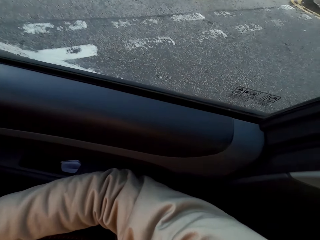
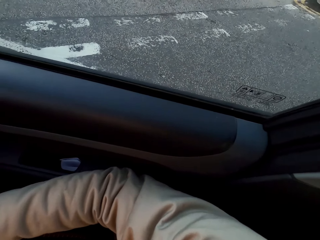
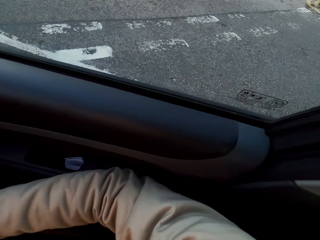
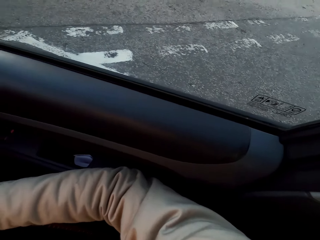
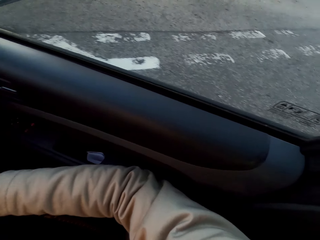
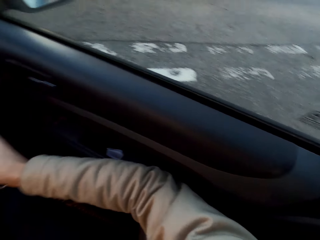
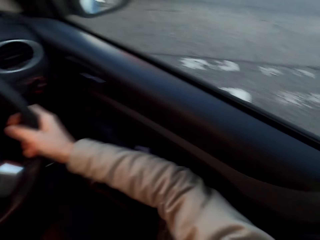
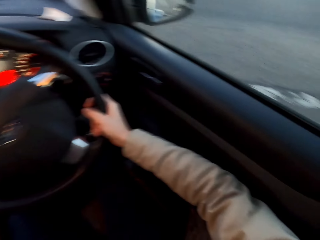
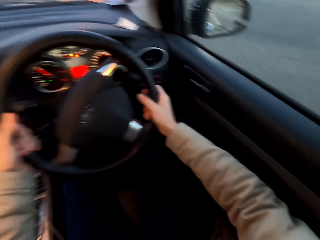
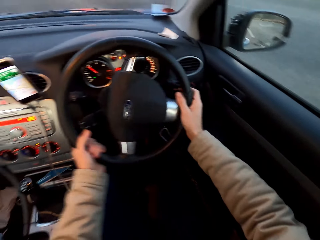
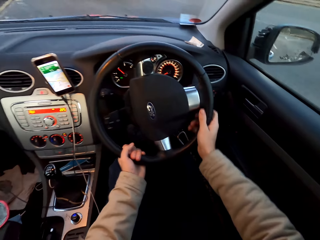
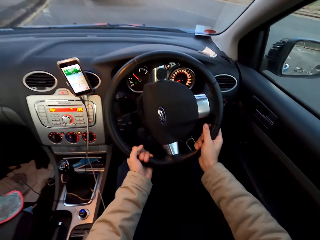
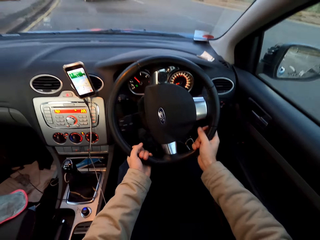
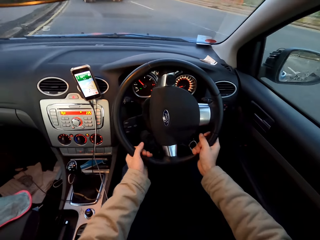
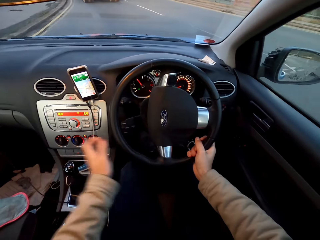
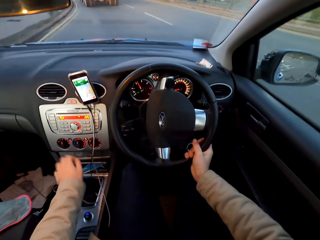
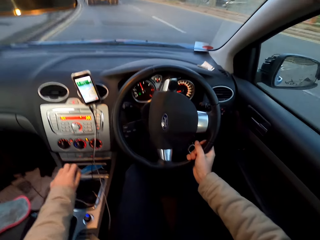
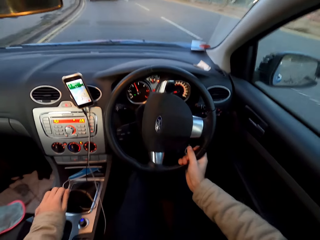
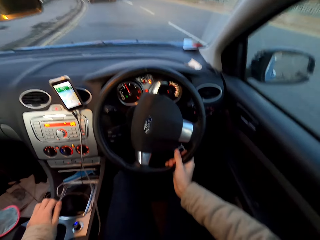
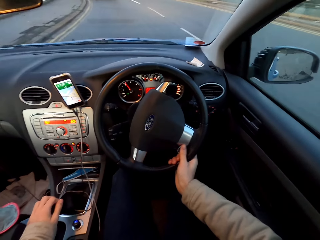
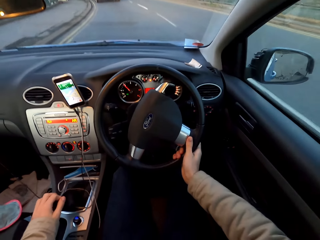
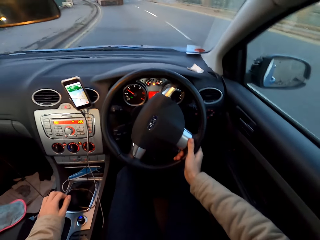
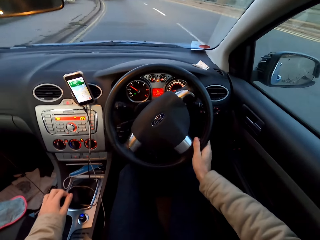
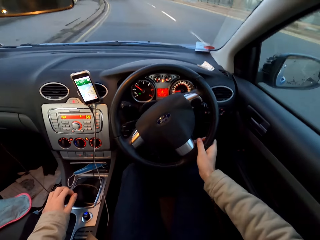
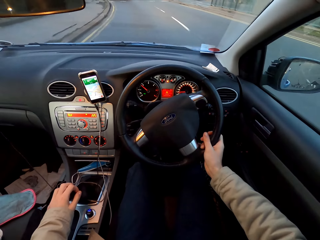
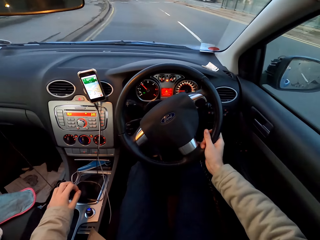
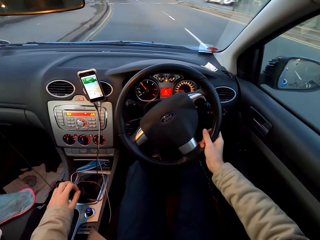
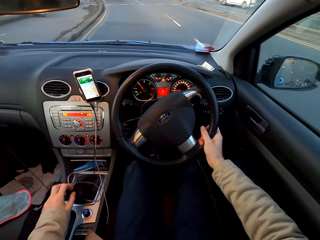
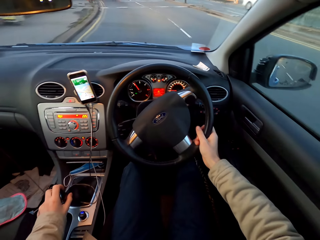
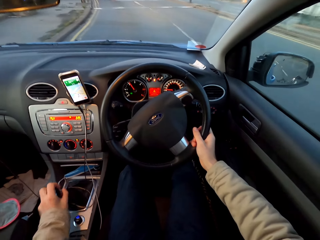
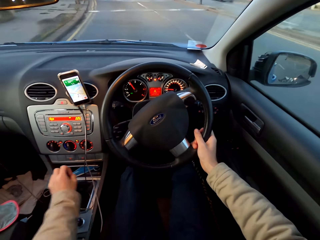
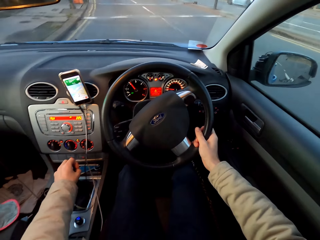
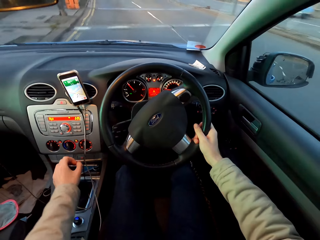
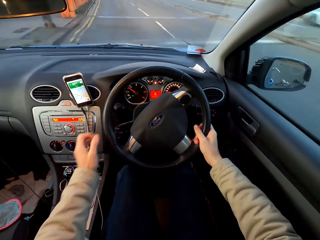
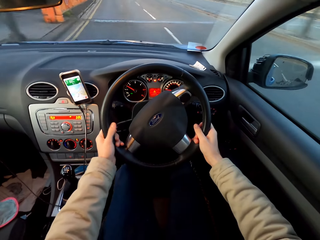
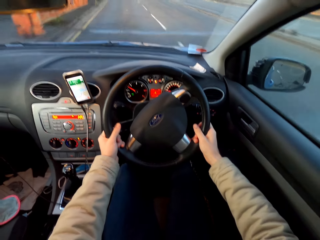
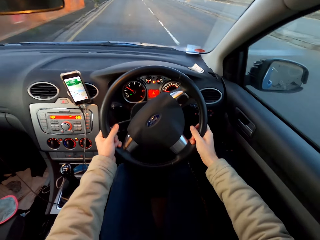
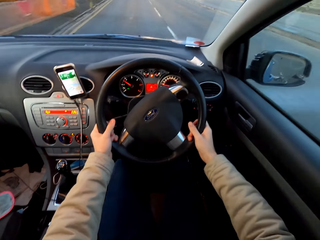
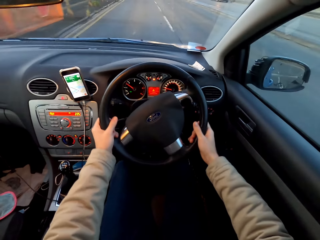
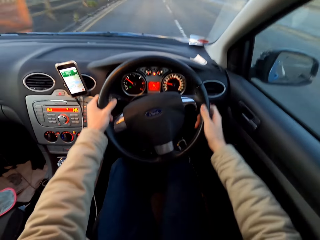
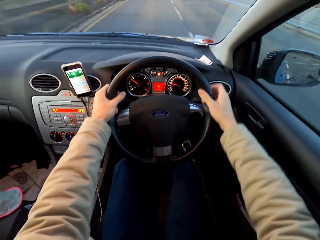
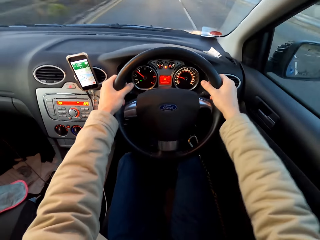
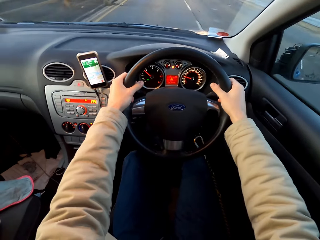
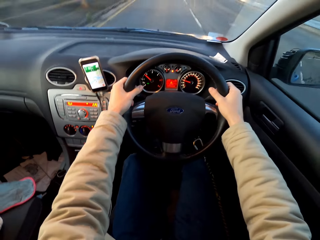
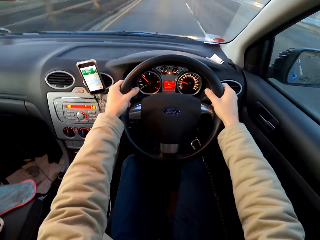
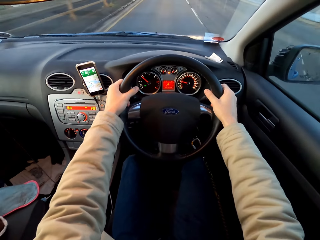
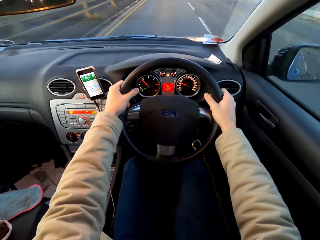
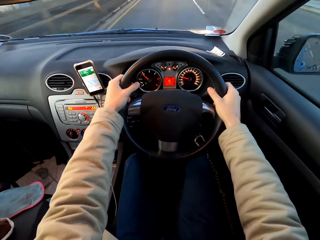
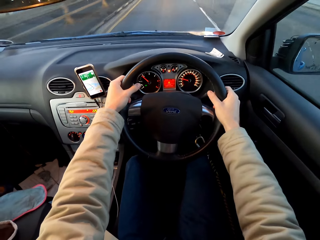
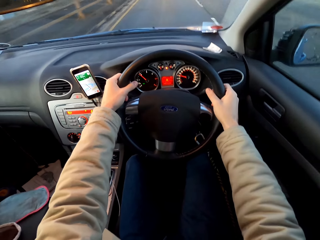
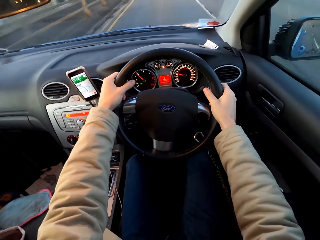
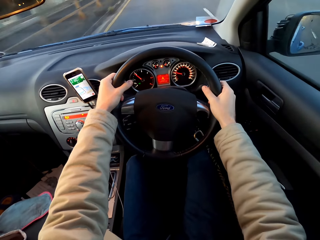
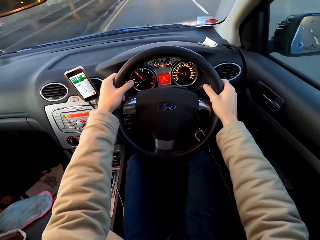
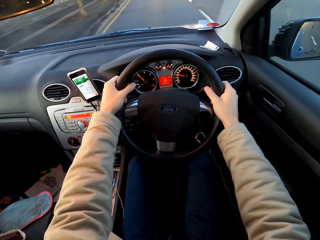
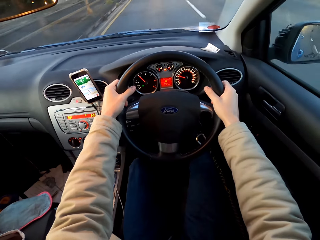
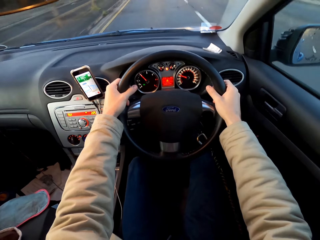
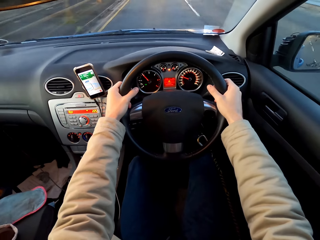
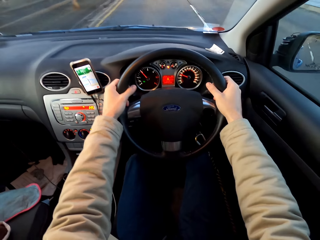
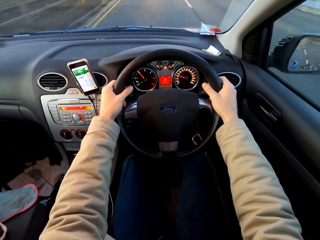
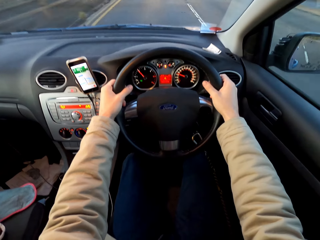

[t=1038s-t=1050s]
The camera wearer drives the car with both hands. He operates the gearstick of the car with his left hand. He drives the car with both hands.

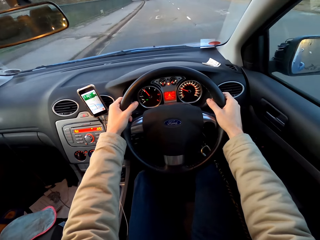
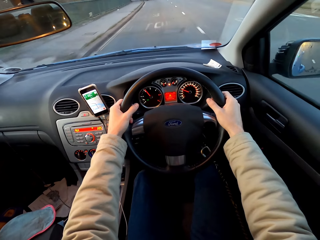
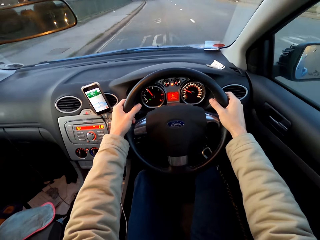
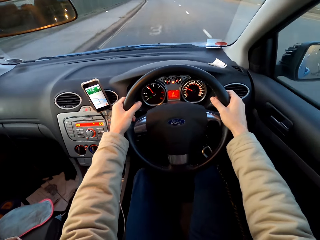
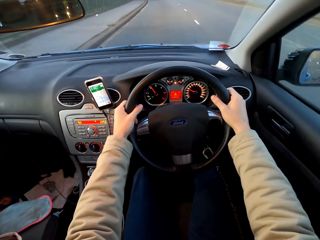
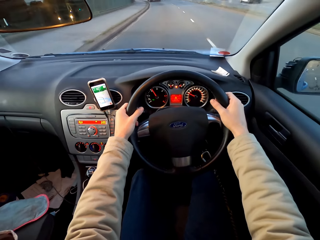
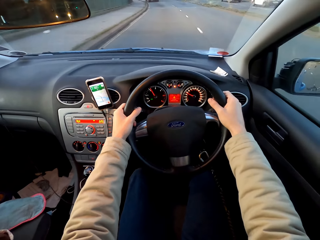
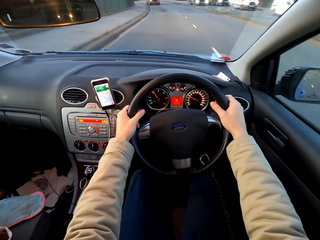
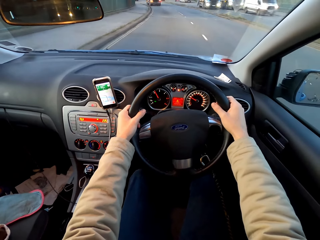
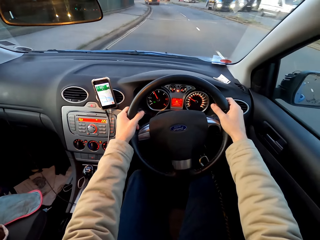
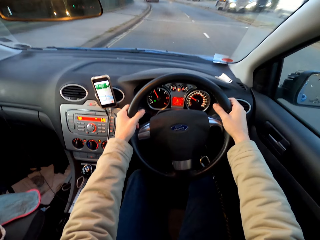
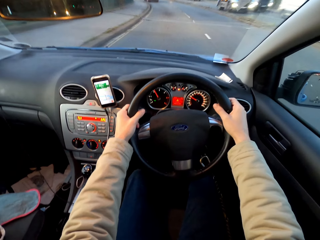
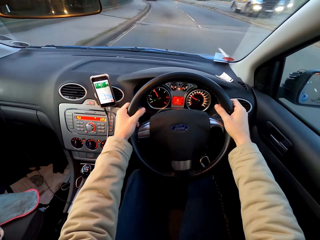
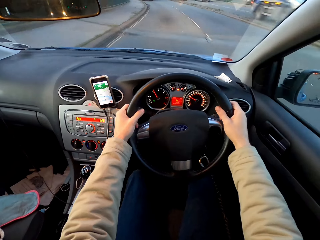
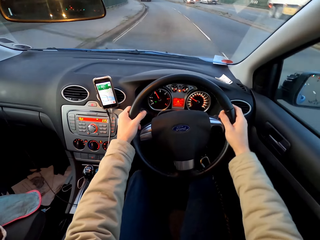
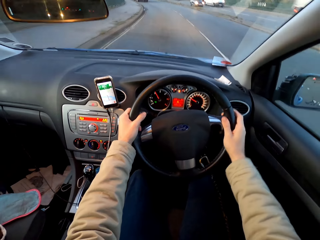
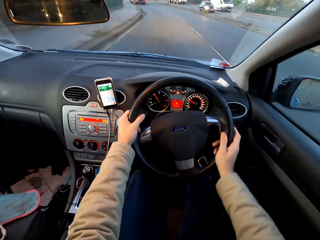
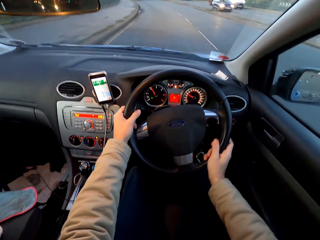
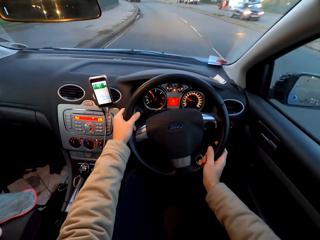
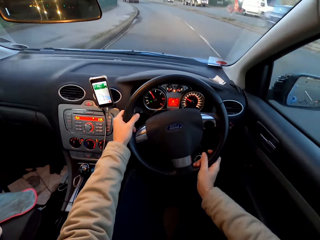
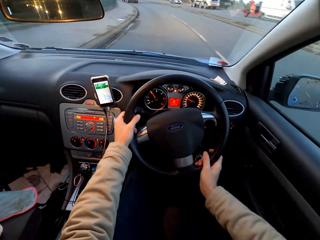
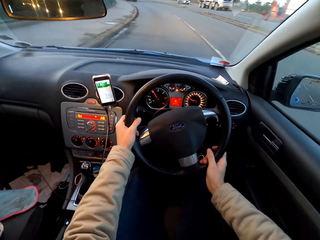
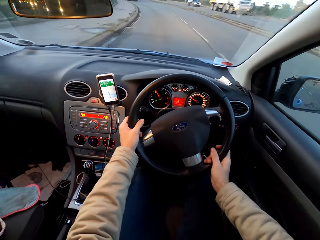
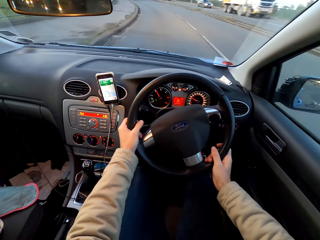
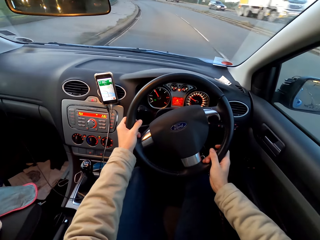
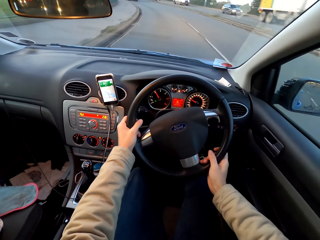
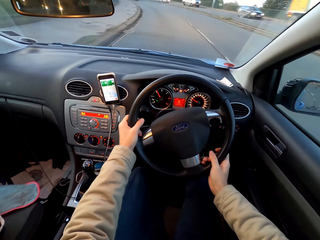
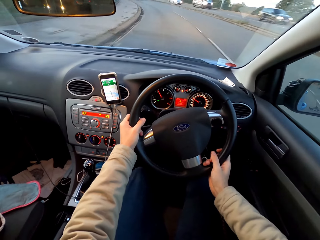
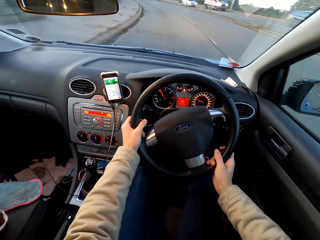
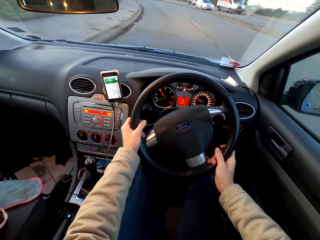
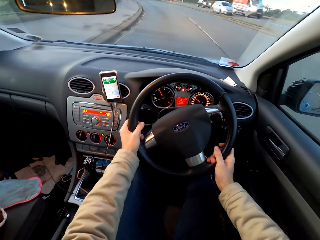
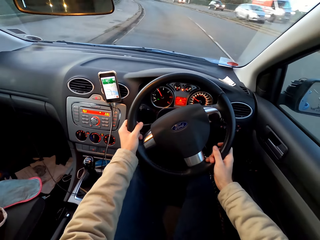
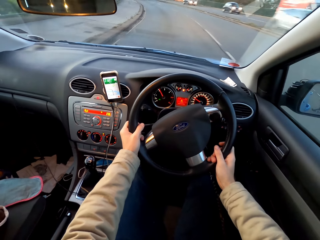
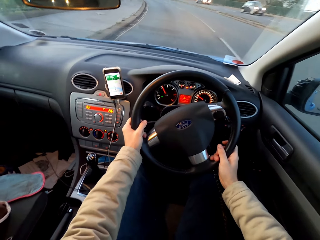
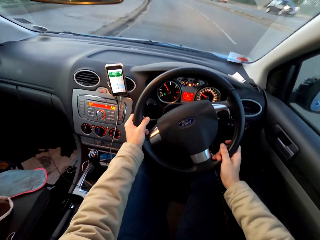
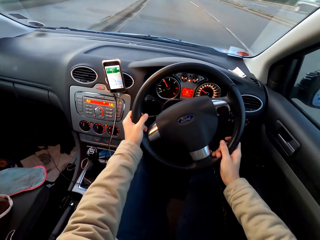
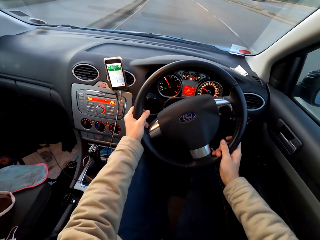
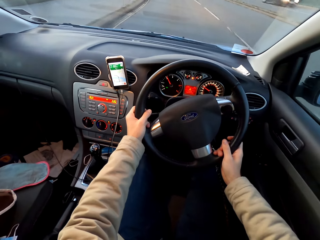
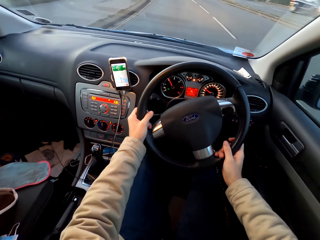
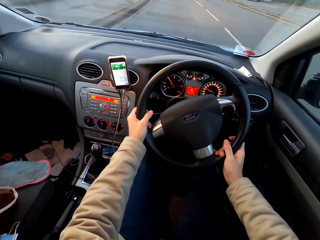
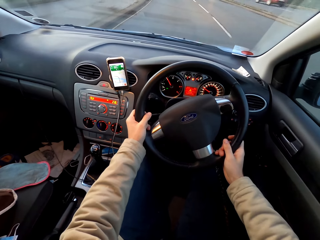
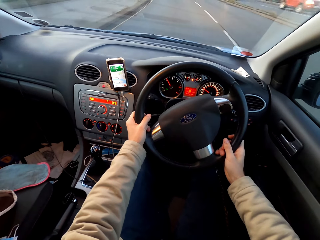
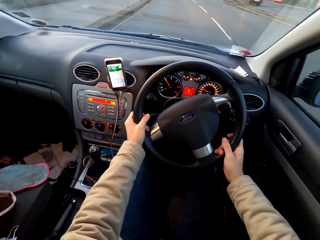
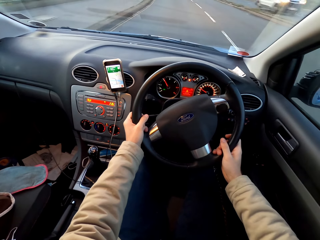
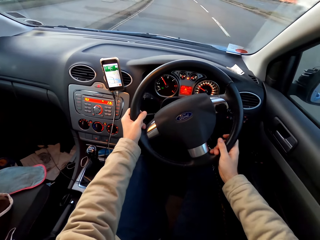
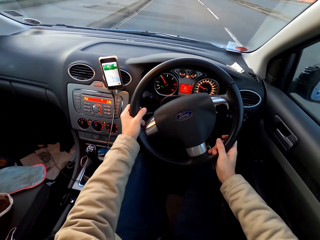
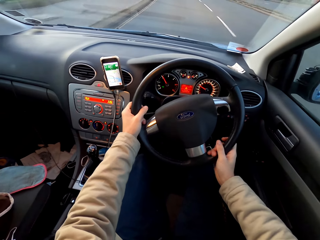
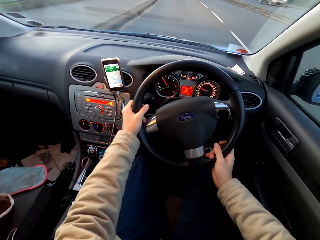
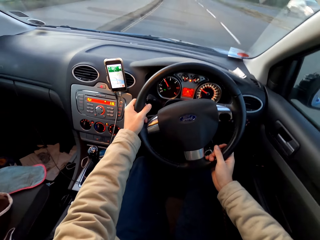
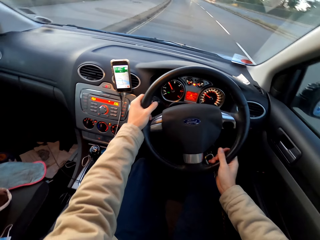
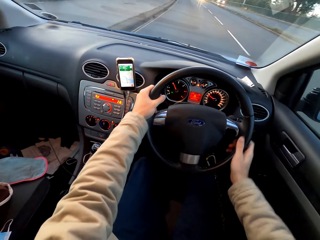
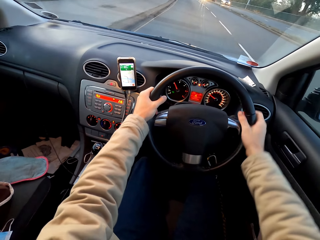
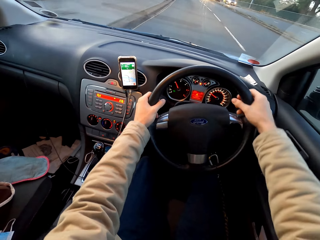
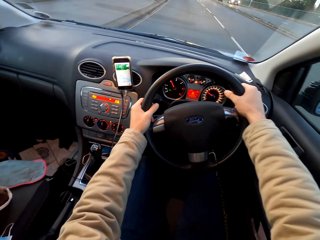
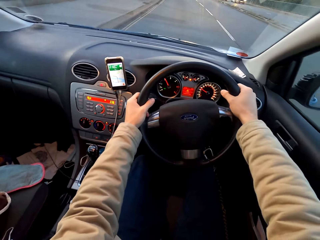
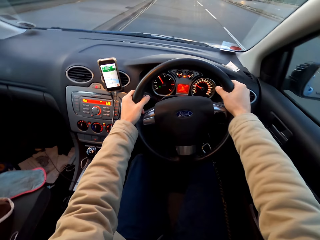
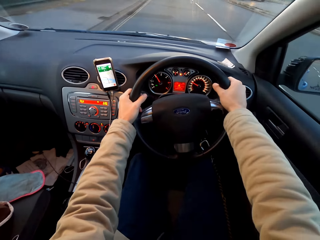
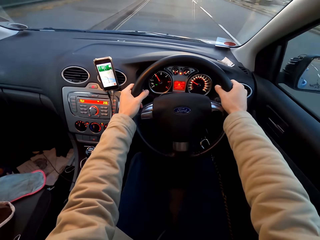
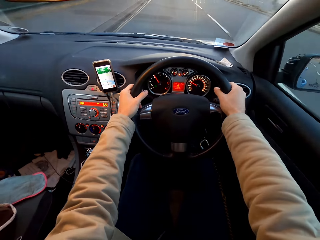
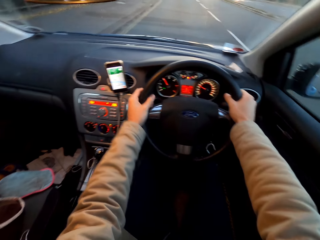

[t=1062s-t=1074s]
The camera wearer drives past some cars.
